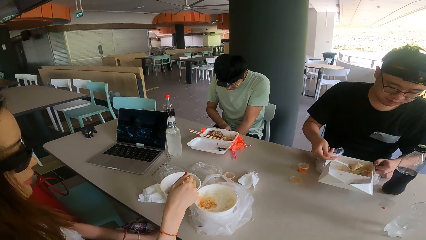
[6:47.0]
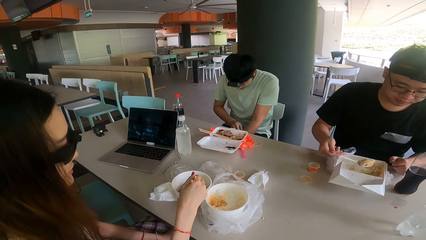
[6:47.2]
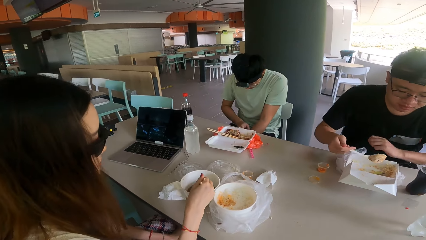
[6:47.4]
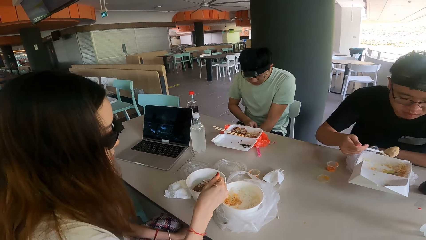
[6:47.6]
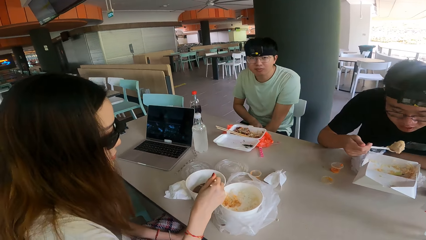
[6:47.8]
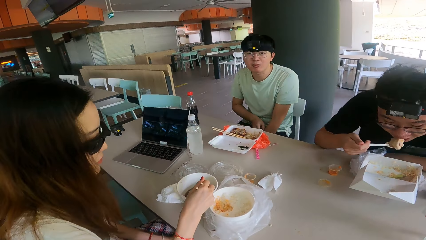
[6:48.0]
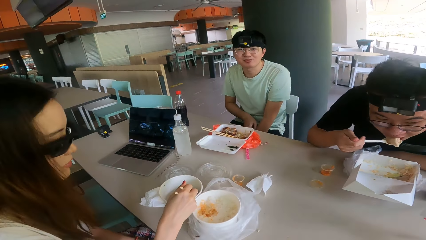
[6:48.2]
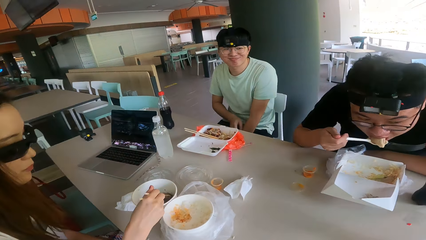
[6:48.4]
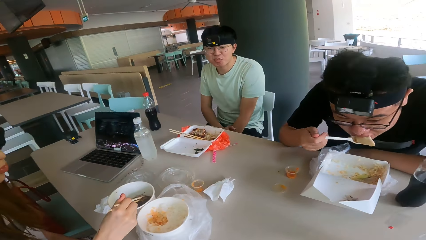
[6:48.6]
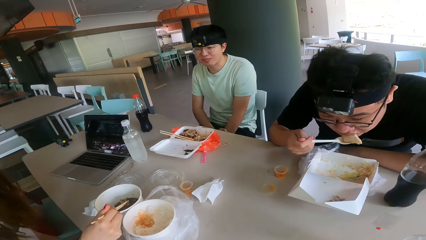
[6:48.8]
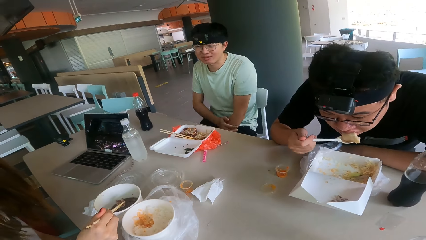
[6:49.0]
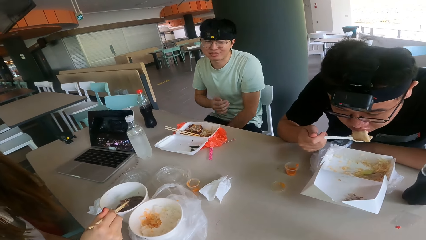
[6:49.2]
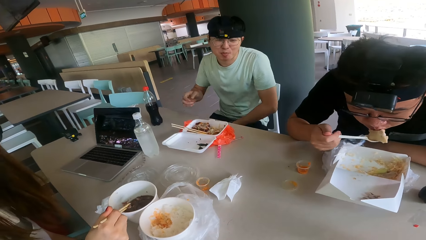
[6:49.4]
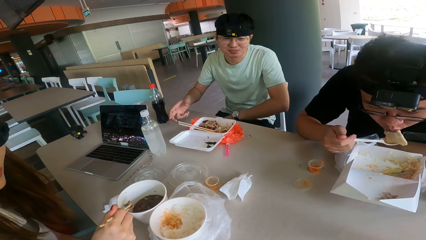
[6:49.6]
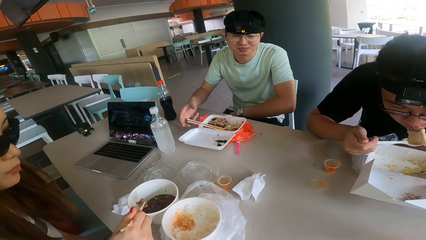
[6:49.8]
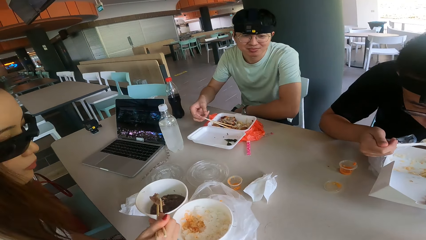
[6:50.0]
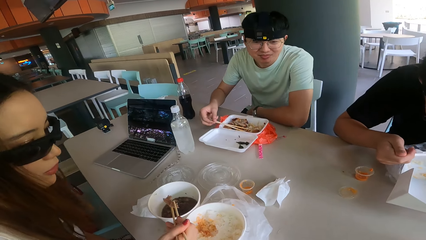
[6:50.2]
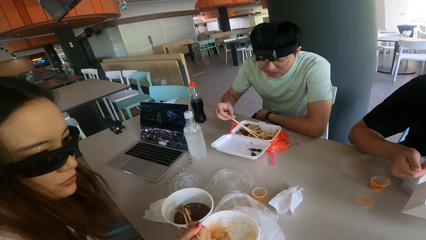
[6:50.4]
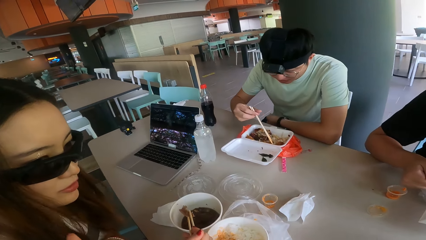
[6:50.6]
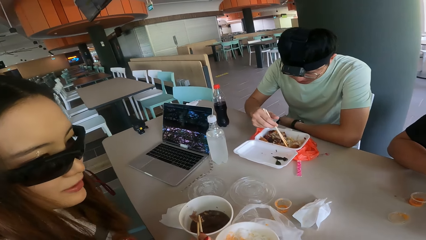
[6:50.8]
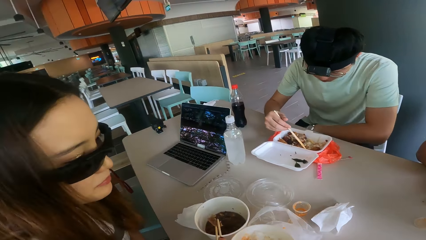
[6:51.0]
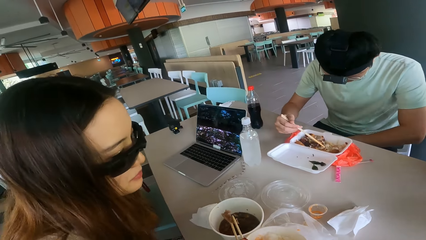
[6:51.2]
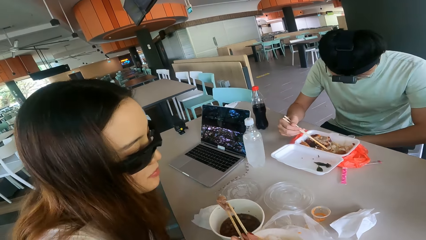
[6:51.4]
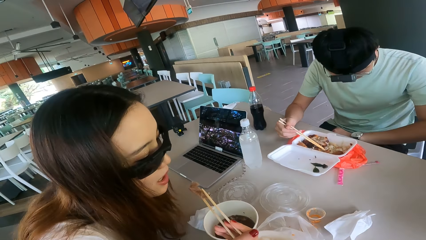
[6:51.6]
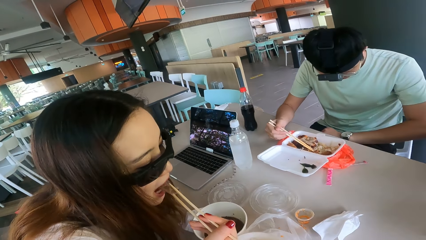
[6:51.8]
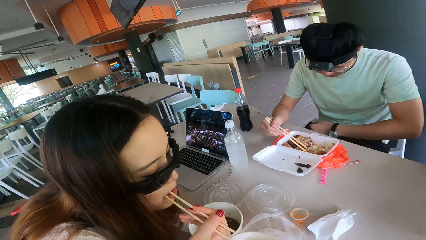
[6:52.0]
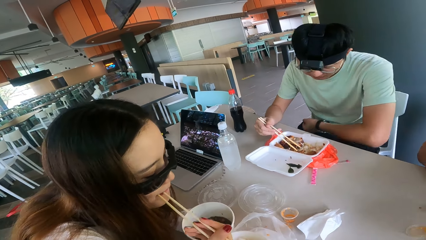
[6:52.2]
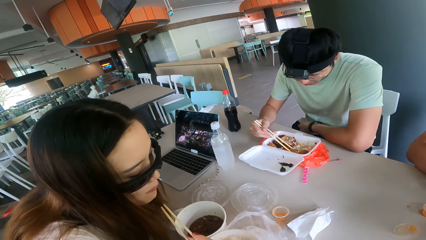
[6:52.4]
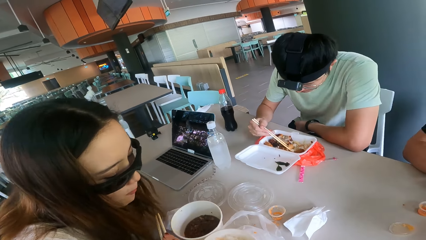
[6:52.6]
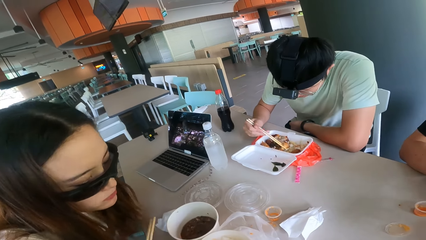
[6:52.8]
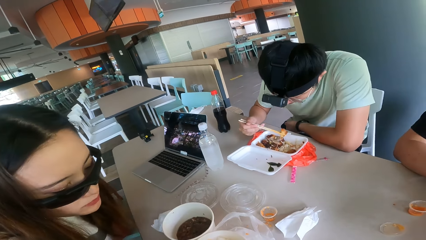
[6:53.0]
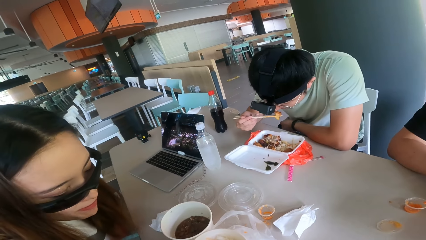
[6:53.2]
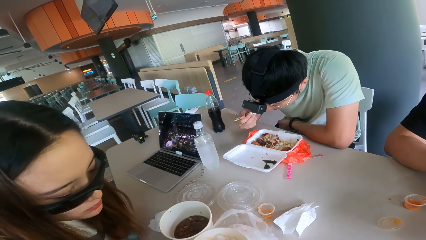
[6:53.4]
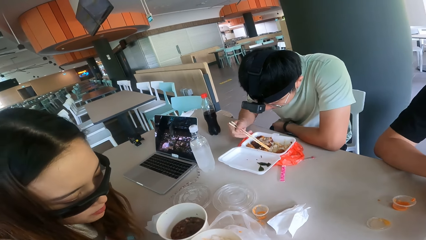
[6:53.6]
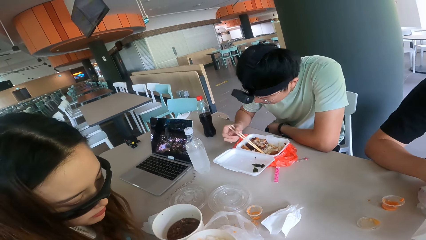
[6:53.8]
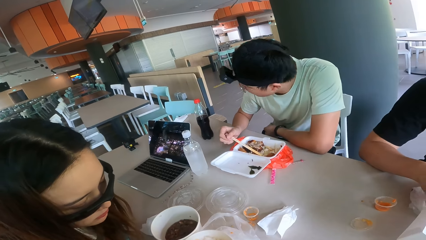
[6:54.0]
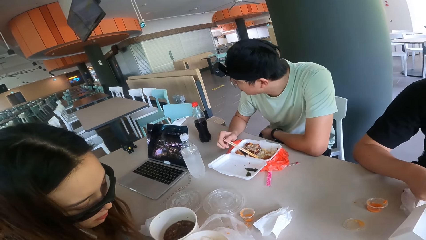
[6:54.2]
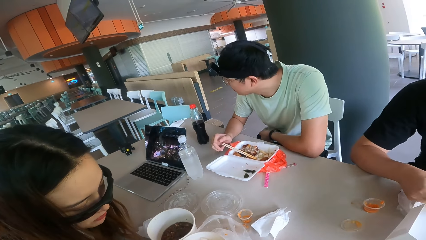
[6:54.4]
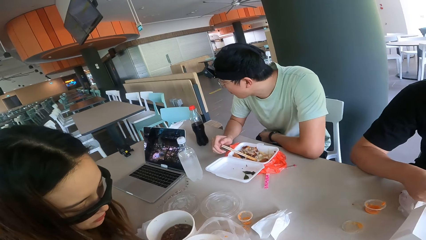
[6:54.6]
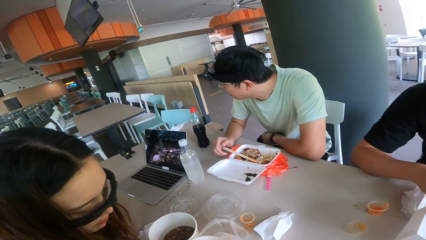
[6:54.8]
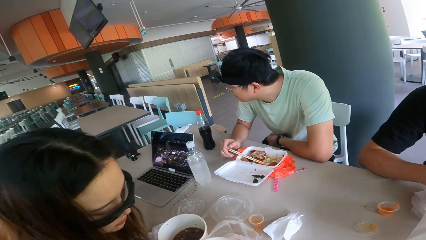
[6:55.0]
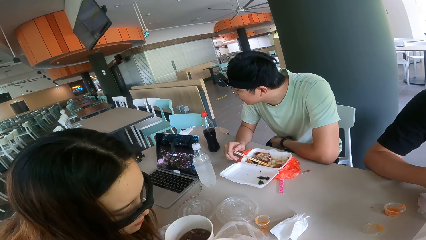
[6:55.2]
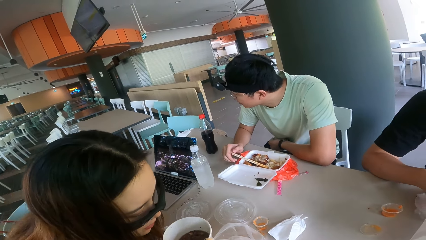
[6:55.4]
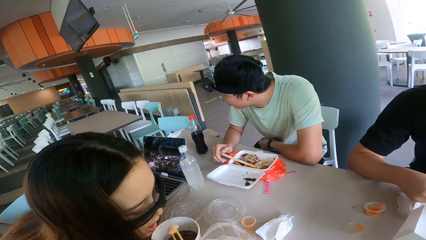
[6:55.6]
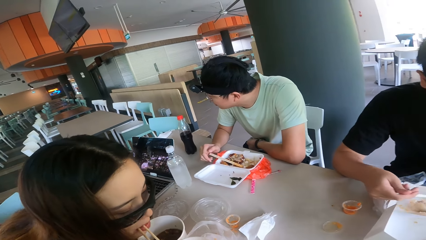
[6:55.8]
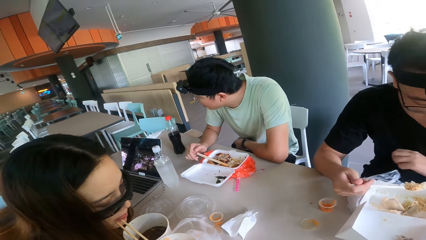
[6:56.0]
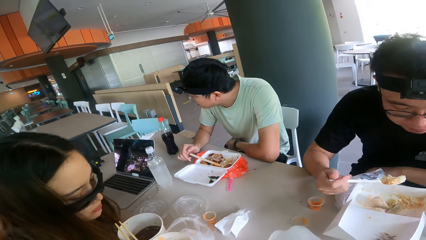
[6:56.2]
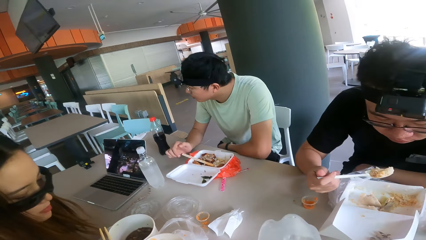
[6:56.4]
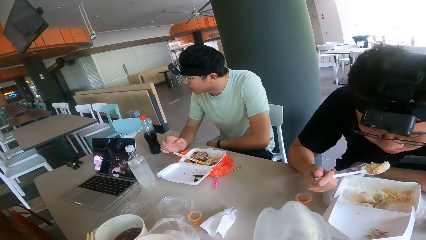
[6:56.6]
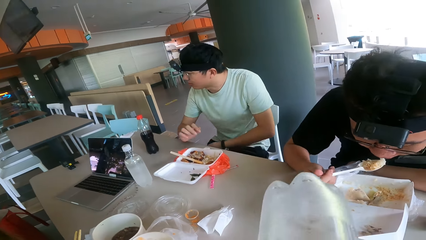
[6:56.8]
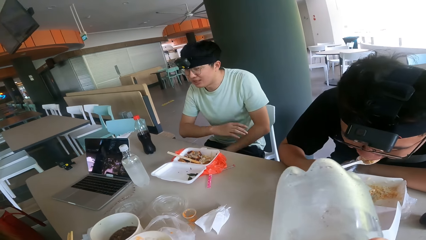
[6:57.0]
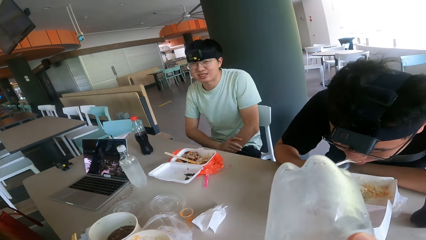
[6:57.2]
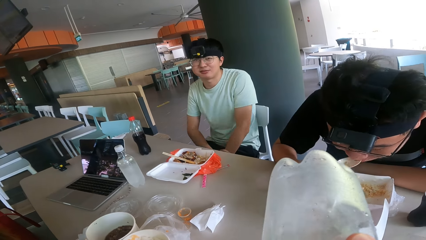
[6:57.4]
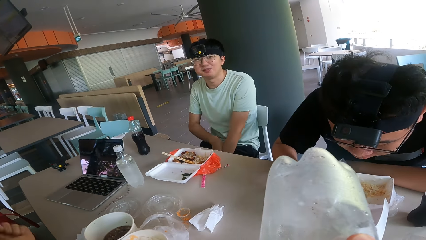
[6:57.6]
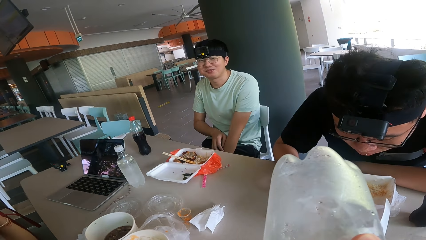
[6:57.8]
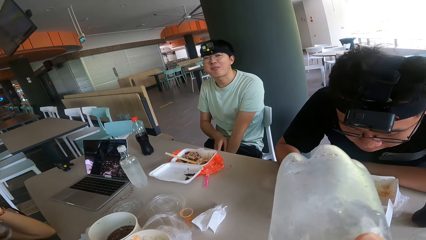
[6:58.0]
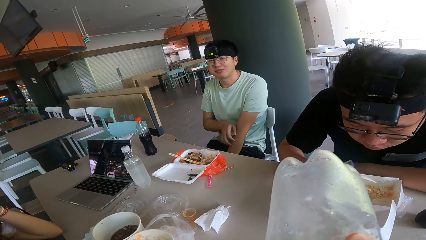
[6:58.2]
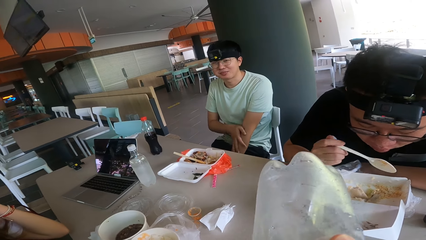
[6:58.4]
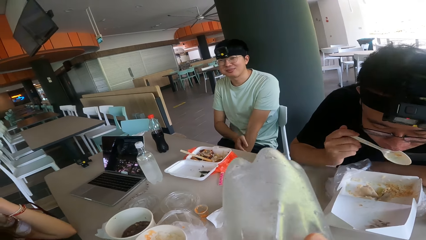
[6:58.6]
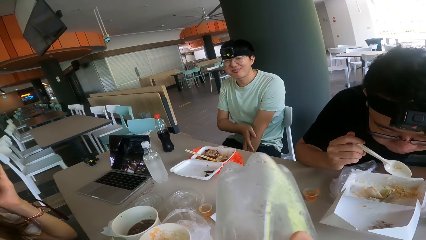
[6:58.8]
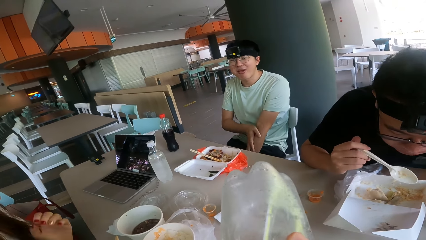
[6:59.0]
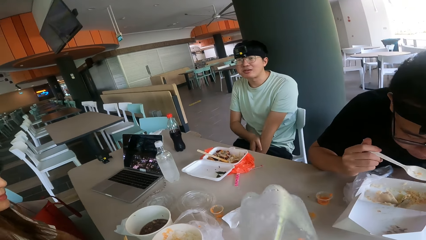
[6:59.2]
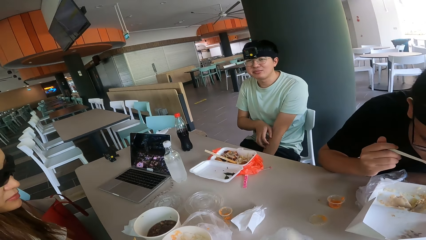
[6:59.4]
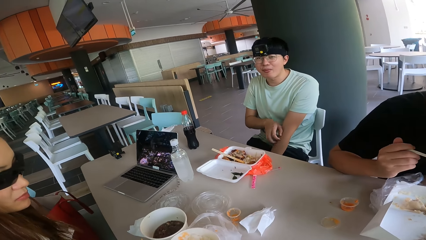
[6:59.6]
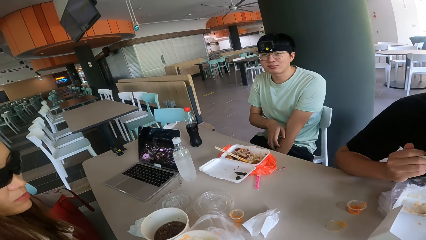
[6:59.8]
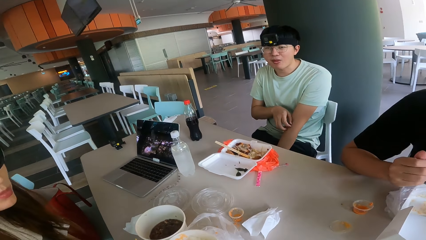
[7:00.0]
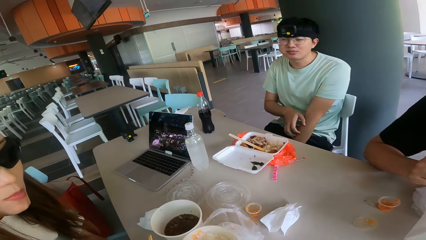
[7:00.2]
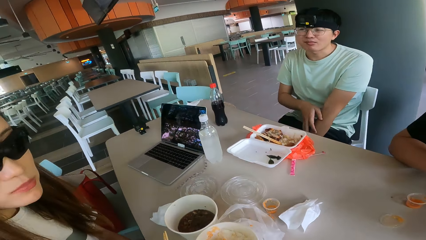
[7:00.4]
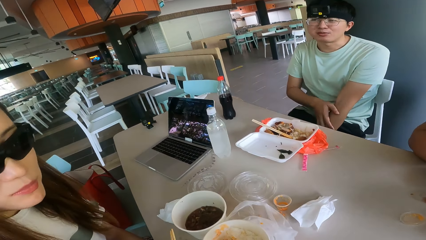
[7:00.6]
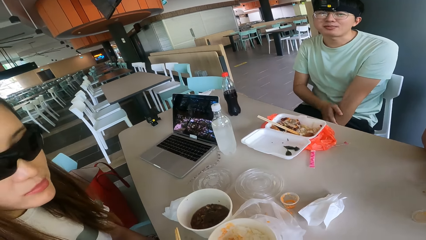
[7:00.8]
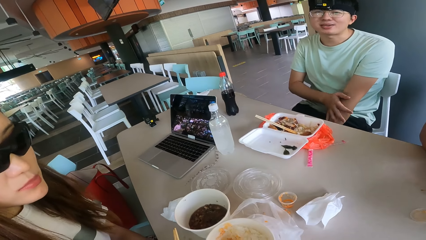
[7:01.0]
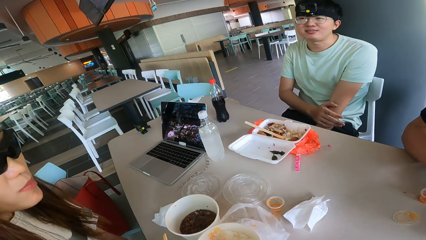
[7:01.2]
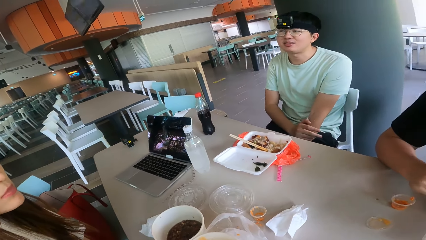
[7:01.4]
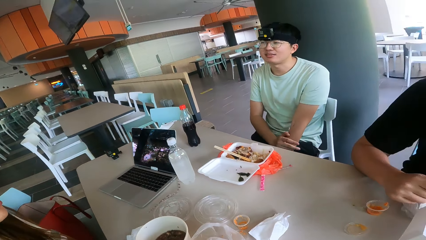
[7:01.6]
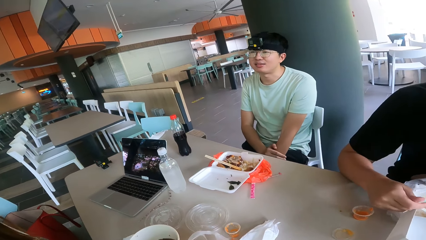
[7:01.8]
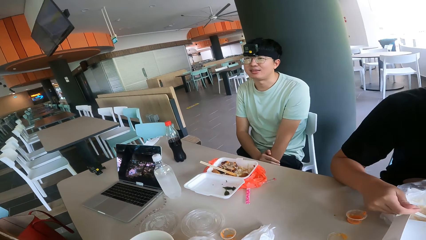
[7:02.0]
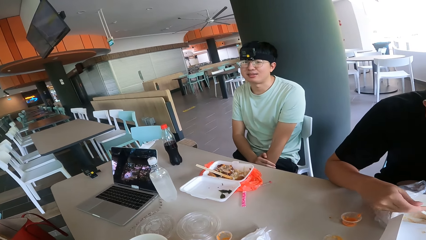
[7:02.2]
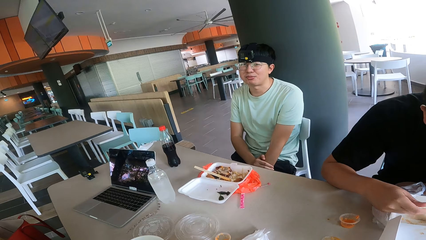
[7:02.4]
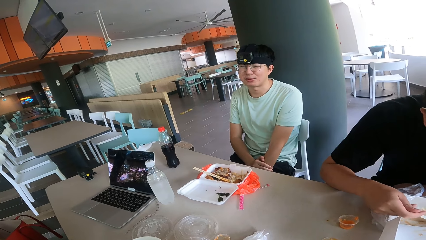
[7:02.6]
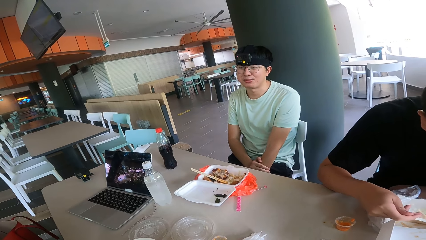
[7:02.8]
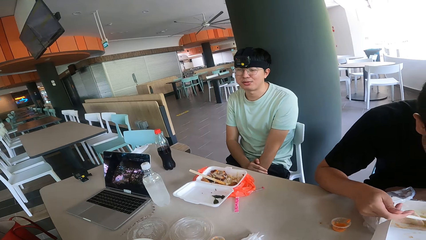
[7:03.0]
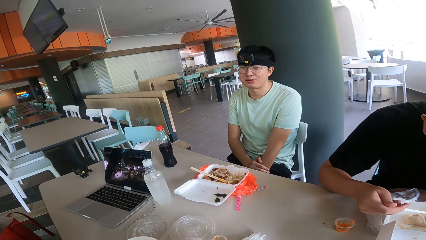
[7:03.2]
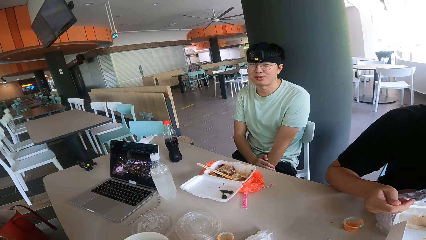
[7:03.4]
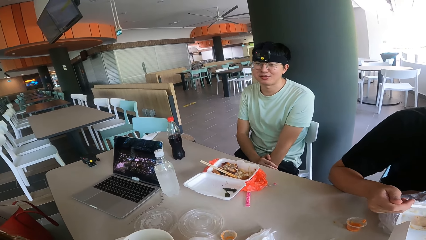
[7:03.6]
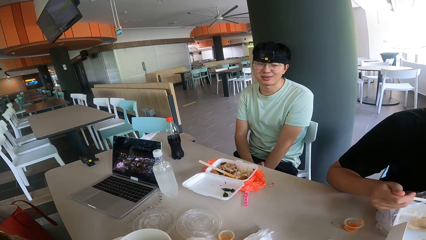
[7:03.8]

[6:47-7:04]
A man scoops food. The camera wearer talks to a woman and looks at the woman. Another man scoops food. The woman talks to the camera wearer. The other man eats food. The camera wearer drinks juice. They drink water from the bottle. The first man eats food. A third man smiles at the camera wearer. The second man scratches his body. The third man talks to the camera wearer. The camera wearer looks at the third man.
